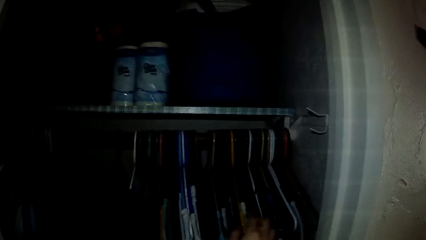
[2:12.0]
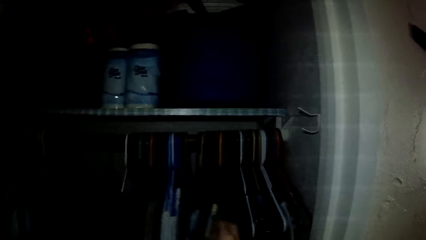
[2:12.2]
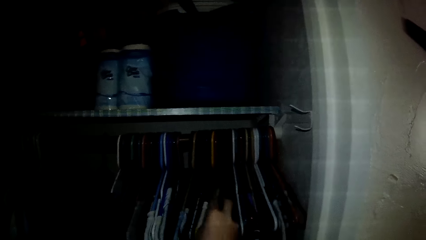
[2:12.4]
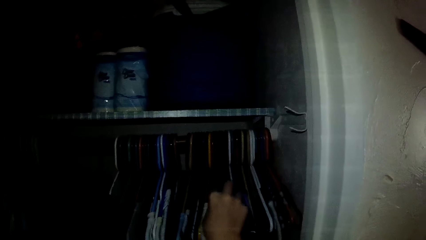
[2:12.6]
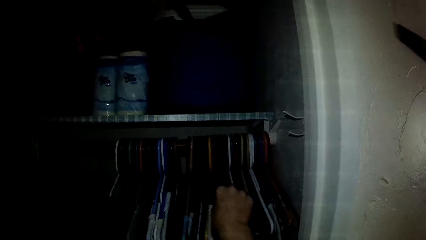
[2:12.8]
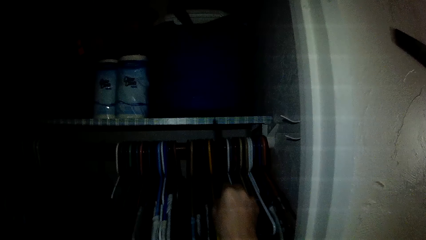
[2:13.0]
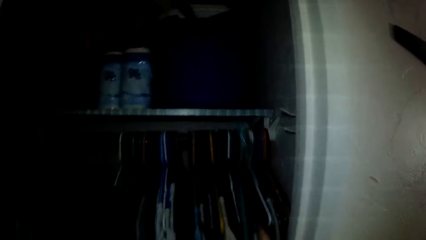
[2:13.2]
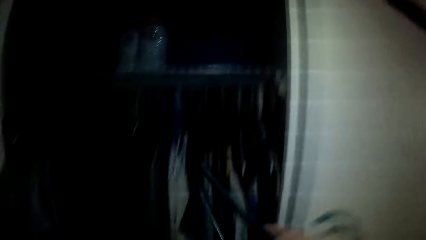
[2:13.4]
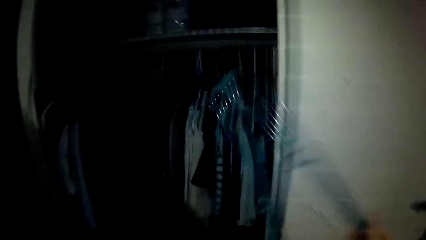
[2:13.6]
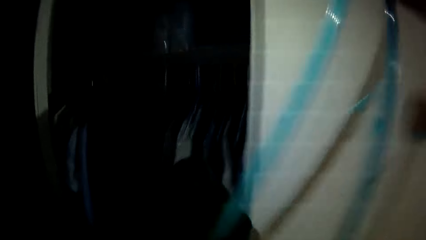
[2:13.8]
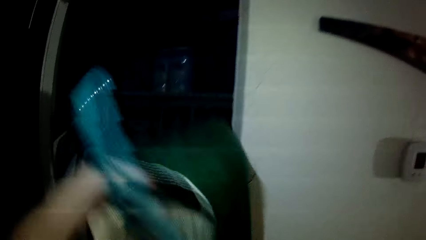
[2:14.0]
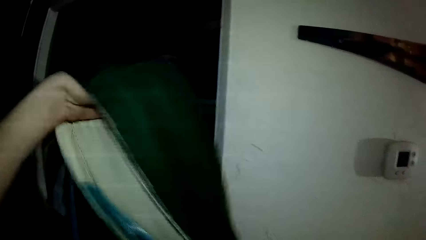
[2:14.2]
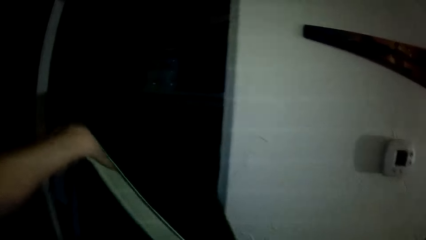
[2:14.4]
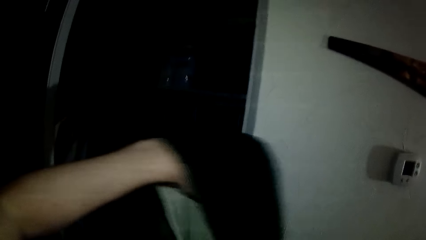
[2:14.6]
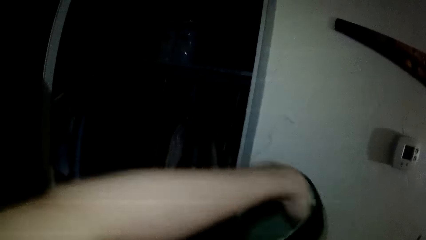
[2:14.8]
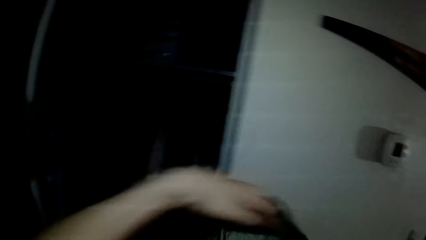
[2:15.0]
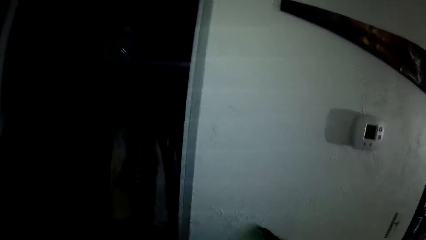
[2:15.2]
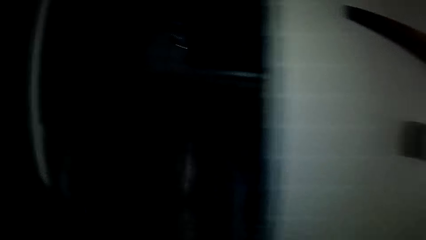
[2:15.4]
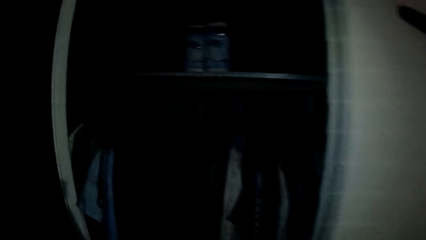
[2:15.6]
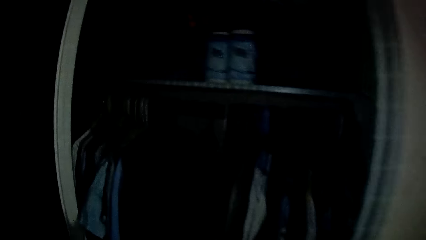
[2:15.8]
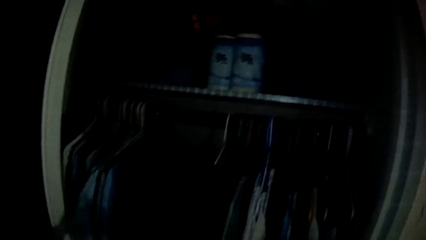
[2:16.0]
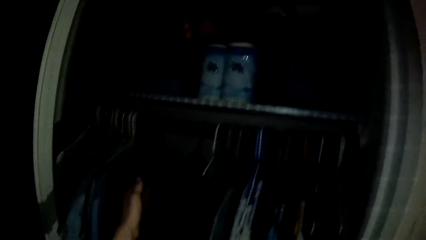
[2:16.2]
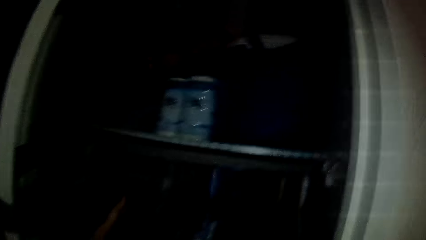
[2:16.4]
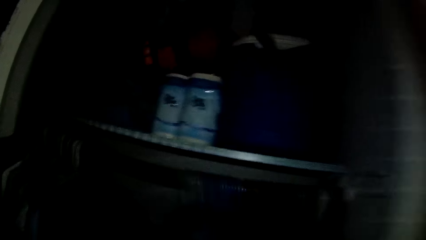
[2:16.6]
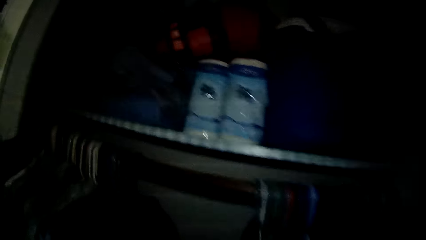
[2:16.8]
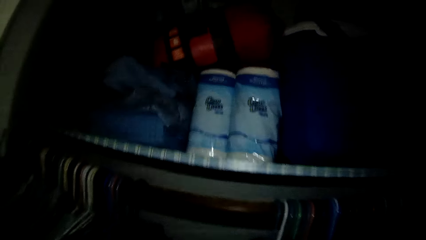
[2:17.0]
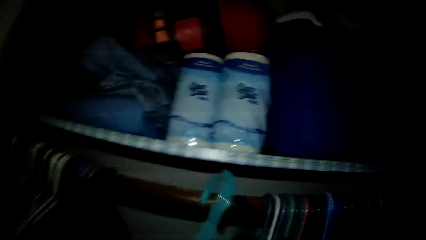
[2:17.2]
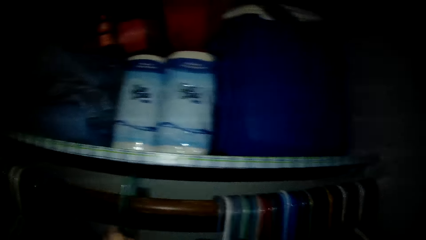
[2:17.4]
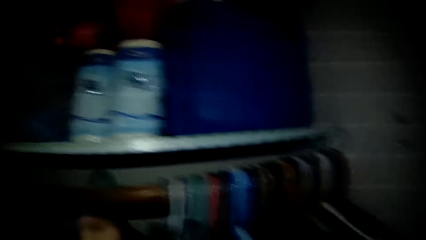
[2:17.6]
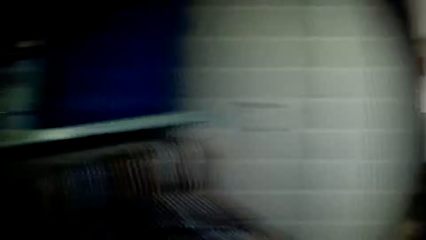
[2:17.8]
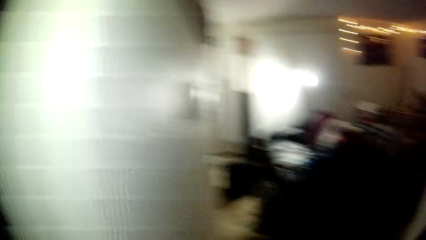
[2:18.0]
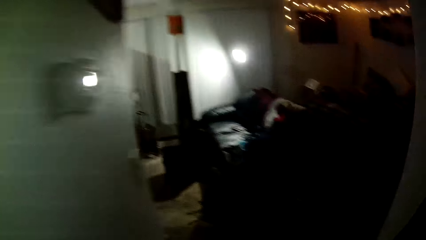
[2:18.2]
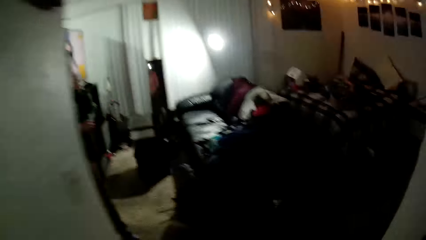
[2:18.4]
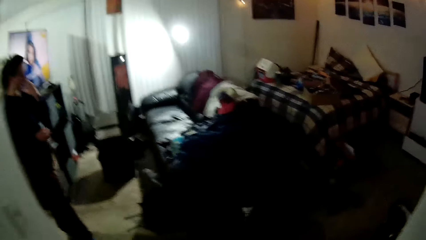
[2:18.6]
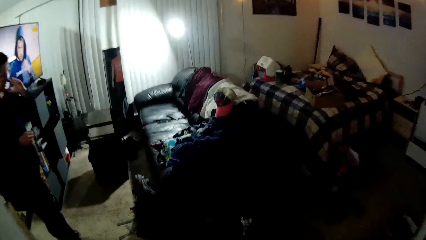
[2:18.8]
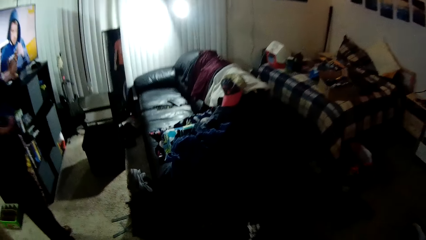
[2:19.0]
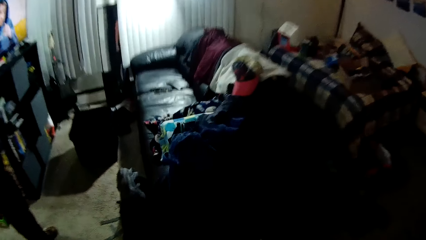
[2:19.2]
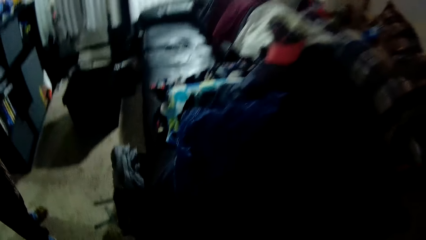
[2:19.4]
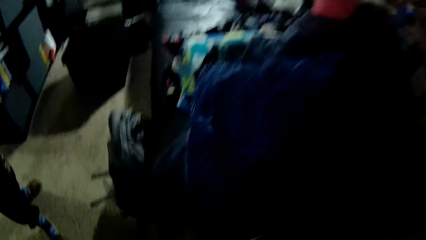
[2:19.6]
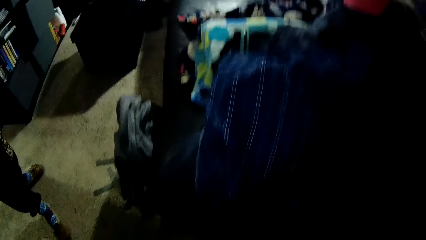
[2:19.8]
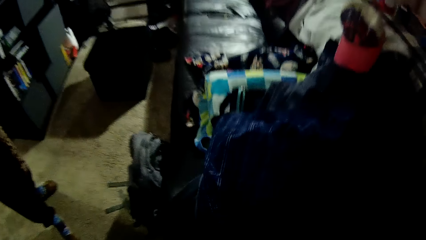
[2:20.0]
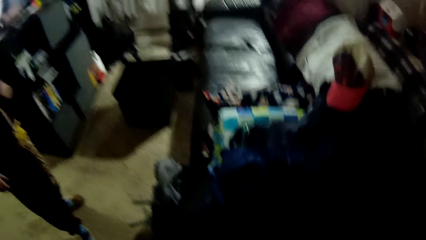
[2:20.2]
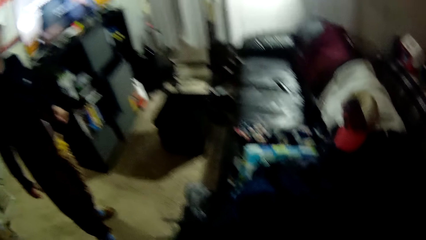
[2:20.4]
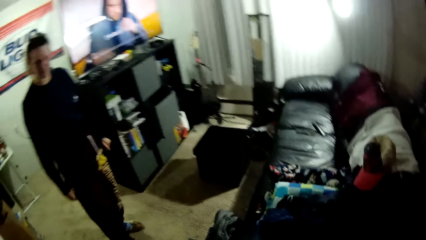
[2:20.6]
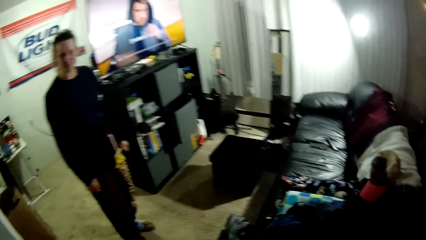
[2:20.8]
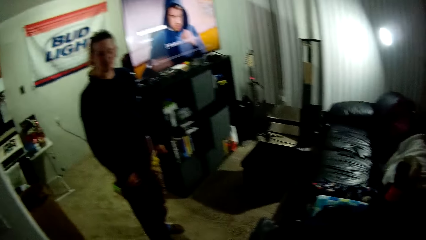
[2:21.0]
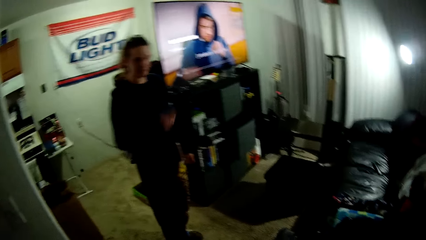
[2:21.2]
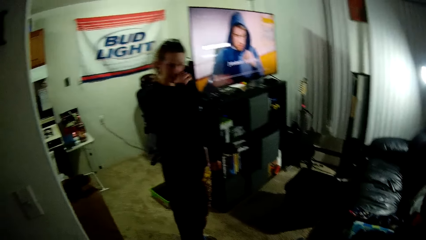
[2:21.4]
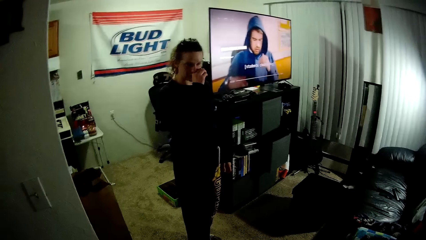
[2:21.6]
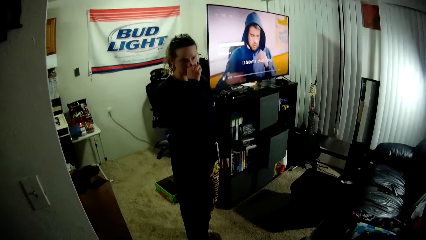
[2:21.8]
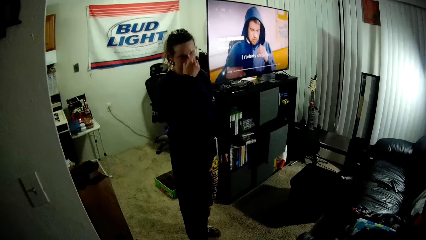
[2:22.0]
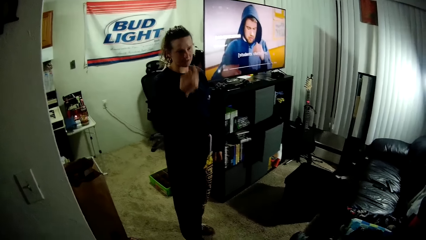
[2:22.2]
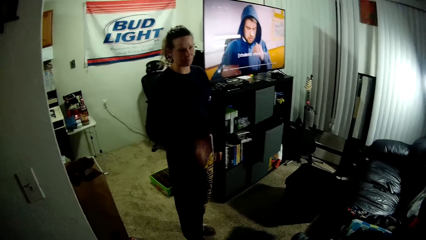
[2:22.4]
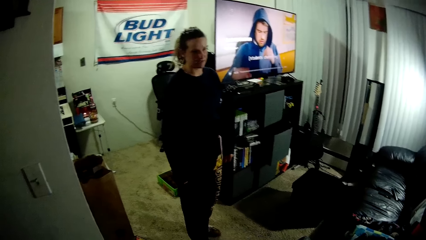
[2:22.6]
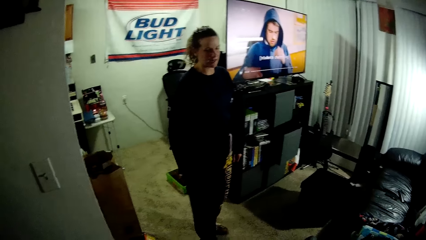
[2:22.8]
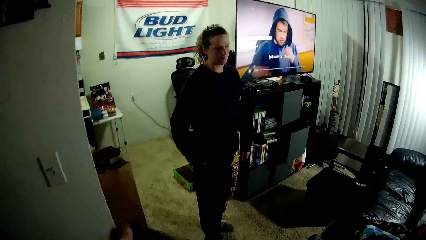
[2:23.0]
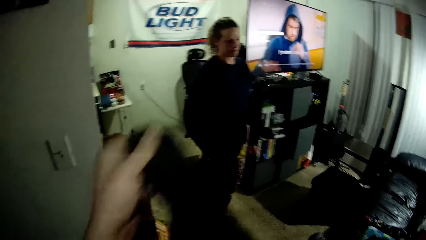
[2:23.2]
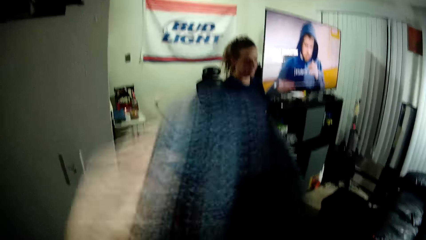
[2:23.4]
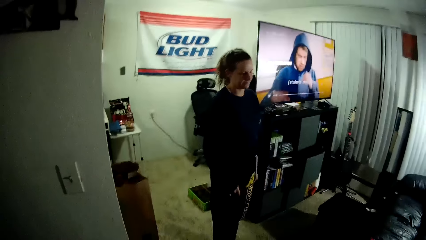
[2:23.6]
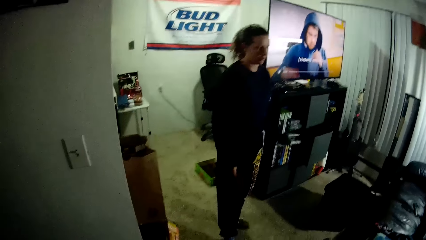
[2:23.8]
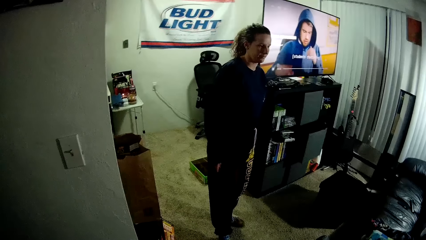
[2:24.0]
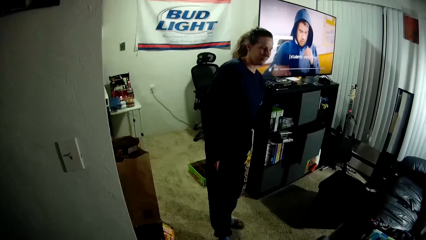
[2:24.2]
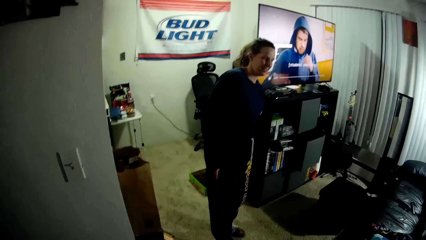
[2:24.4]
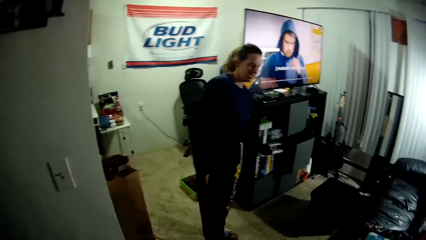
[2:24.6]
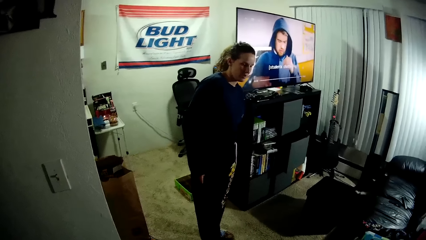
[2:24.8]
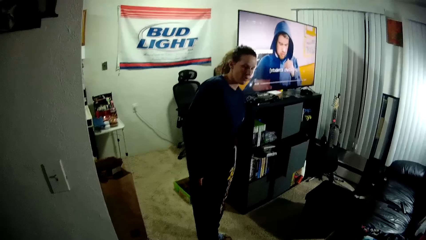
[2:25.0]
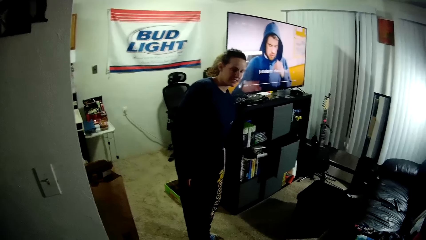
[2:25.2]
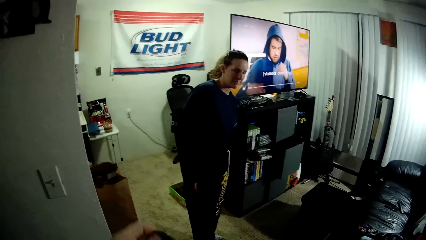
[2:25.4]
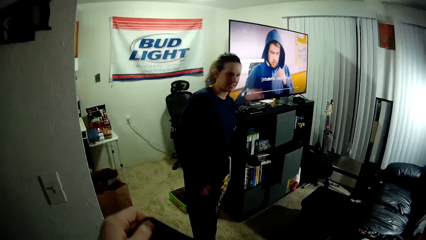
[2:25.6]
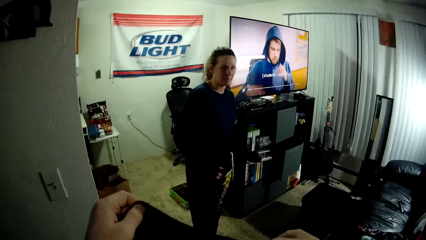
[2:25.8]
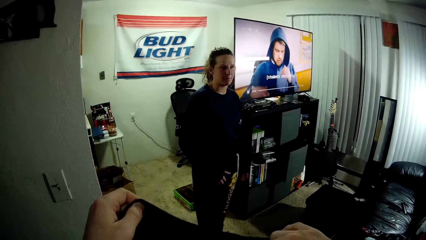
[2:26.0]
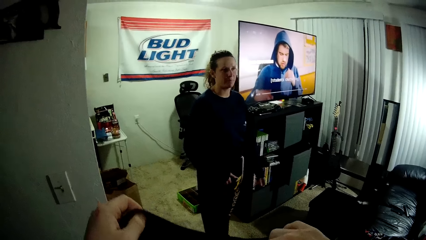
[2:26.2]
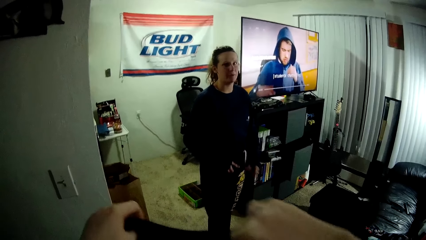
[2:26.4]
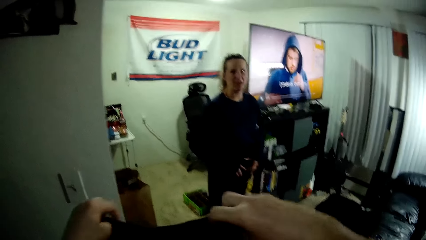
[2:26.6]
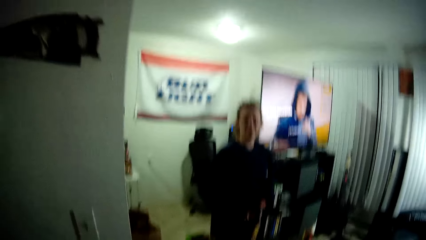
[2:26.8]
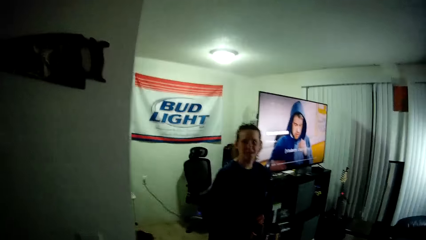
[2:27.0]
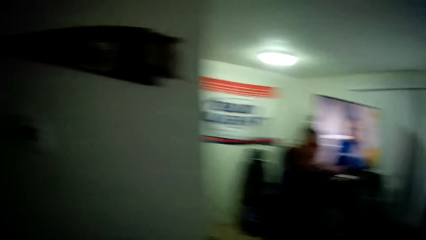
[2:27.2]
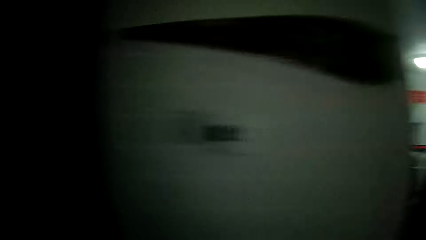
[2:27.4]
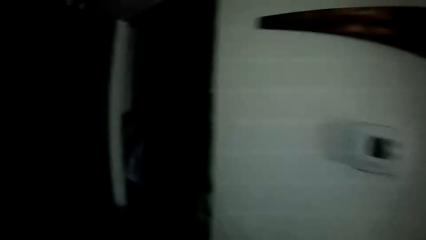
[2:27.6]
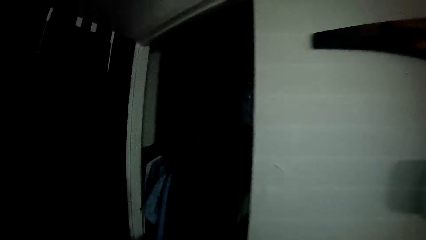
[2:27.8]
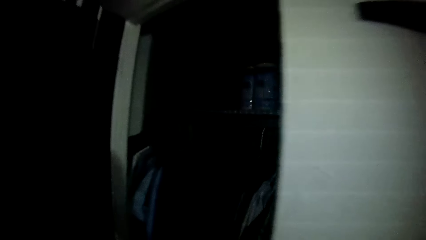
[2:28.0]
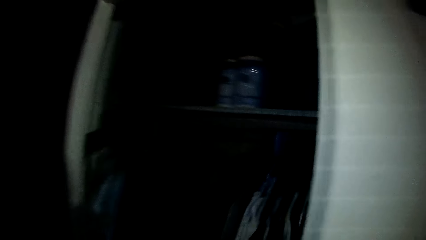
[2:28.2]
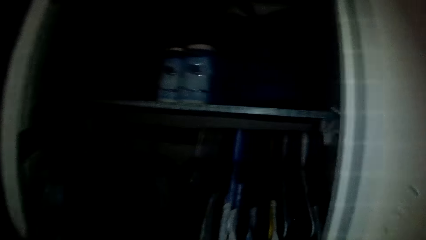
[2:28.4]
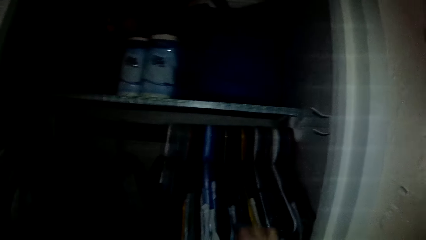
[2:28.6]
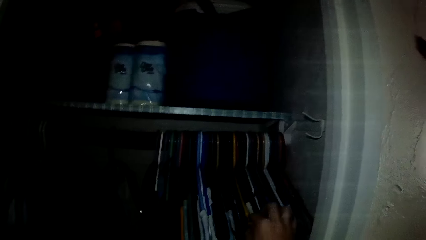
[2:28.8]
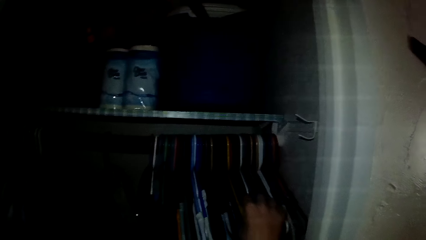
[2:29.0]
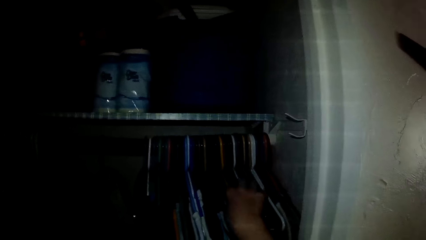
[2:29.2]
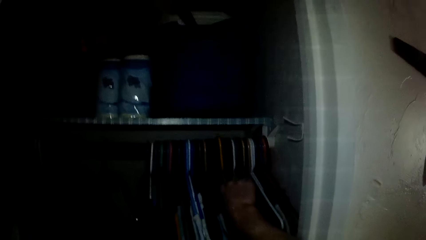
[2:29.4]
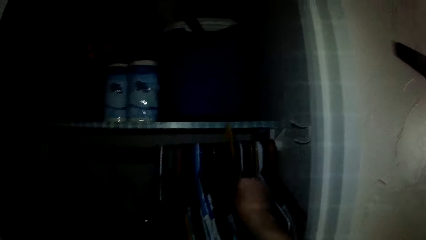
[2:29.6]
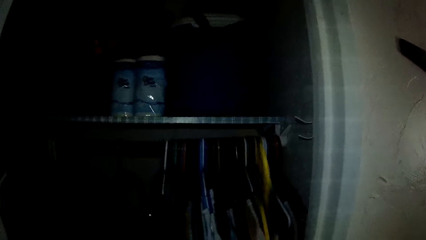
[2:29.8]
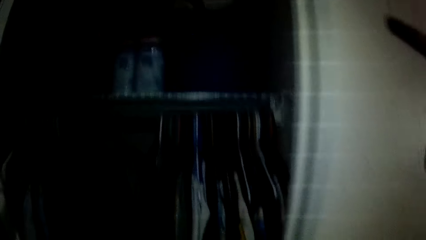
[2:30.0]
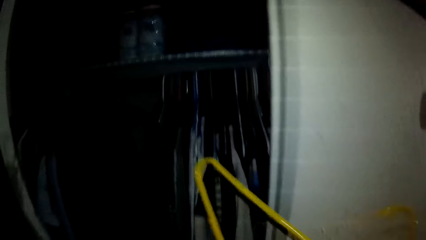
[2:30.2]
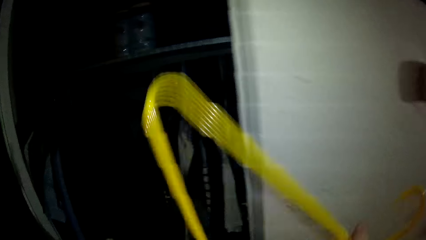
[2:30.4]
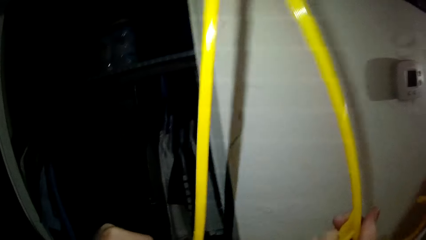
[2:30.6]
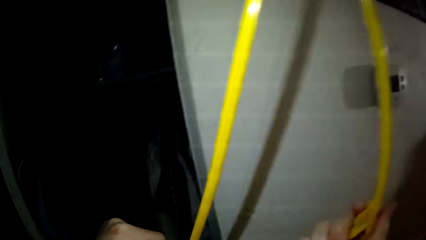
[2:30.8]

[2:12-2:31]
The camera wearer picks another hanger from the wardrobe with his right hand. He pushes the clothes aside. He hangs the sweater on the hanger. He moves some clothes in the wardrobe with his left hand. He hangs the other cloth in the wardrobe. He walks around the house. A woman stands in the room. She wipes her nose with her right hand. She scratches her leg. The camera wearer holds a cloth. He walks around the house. He picks another hanger from the wardrobe with his right hand.
